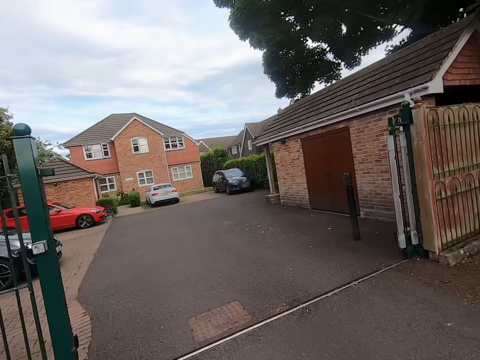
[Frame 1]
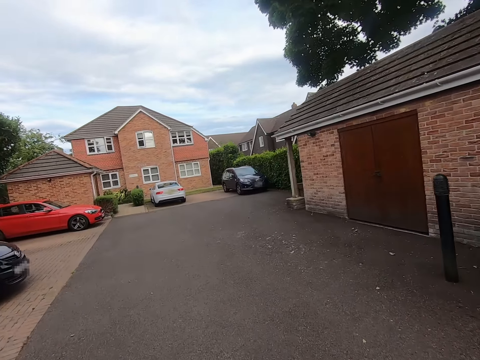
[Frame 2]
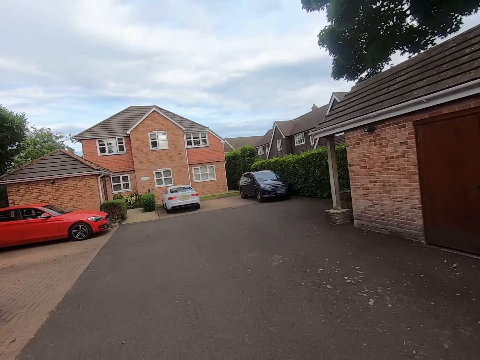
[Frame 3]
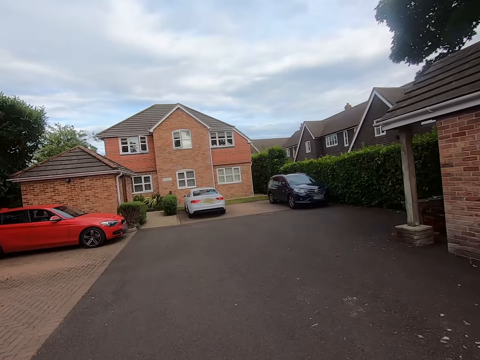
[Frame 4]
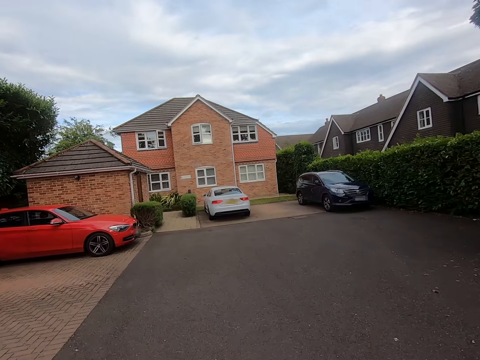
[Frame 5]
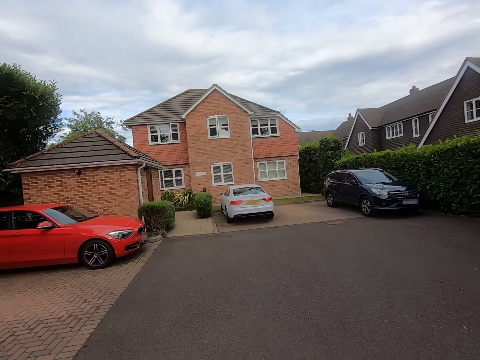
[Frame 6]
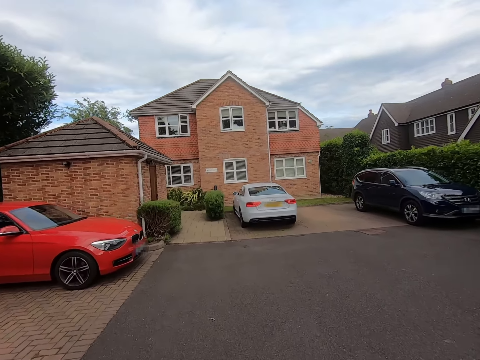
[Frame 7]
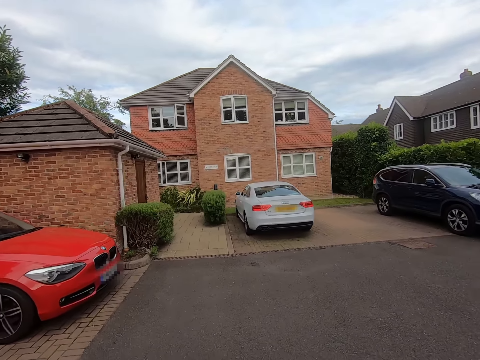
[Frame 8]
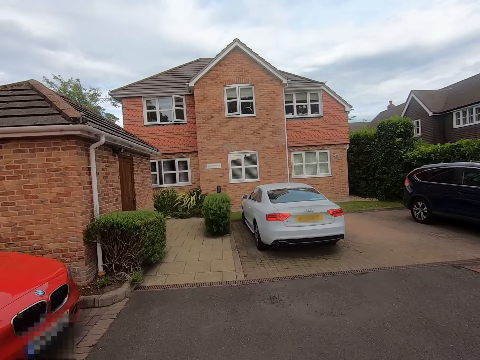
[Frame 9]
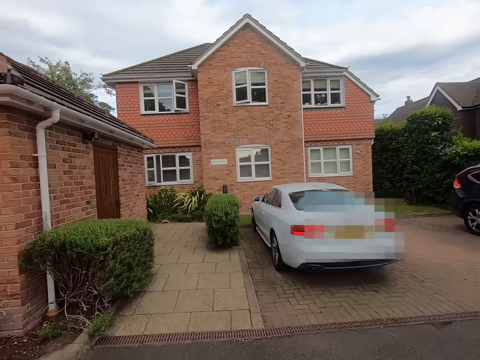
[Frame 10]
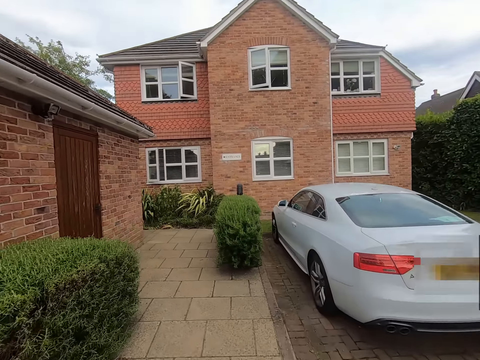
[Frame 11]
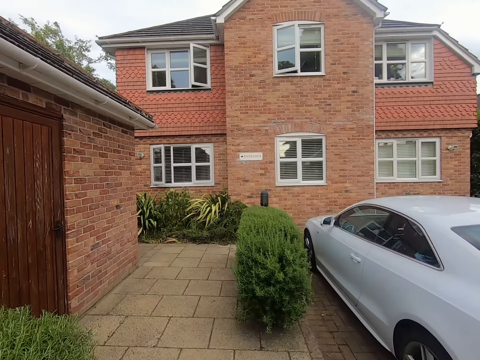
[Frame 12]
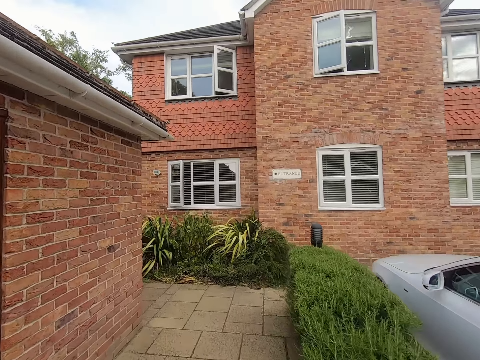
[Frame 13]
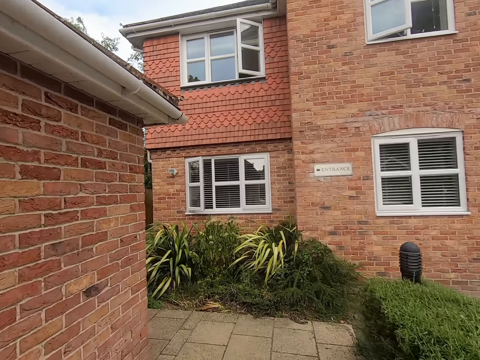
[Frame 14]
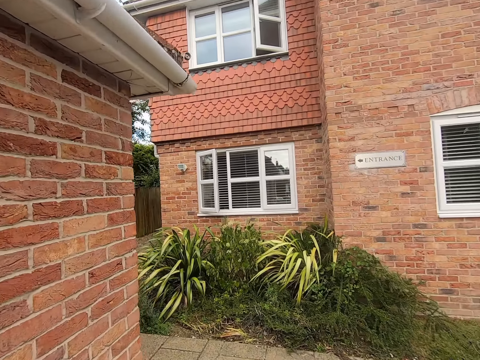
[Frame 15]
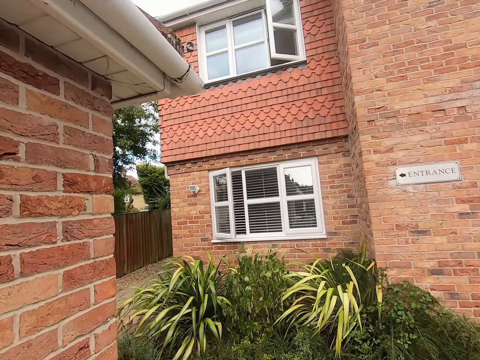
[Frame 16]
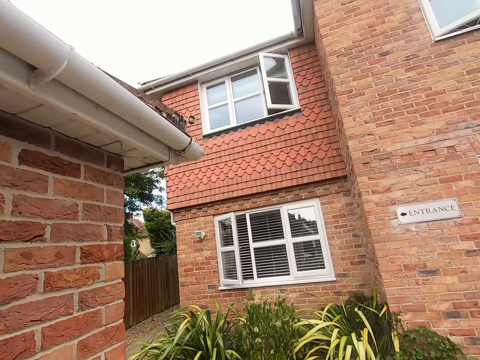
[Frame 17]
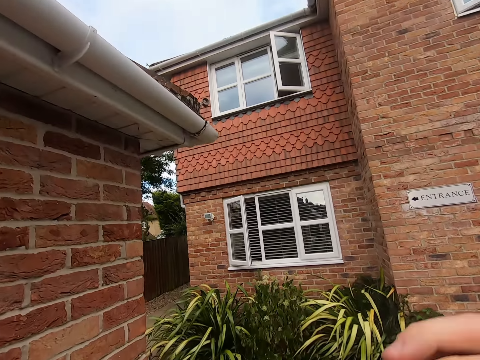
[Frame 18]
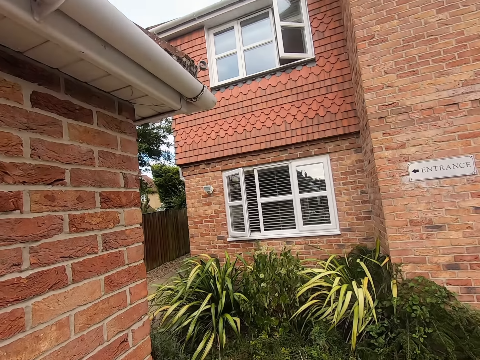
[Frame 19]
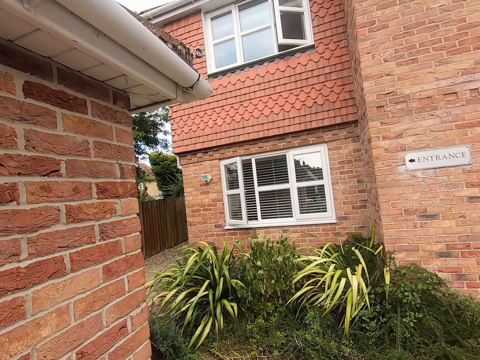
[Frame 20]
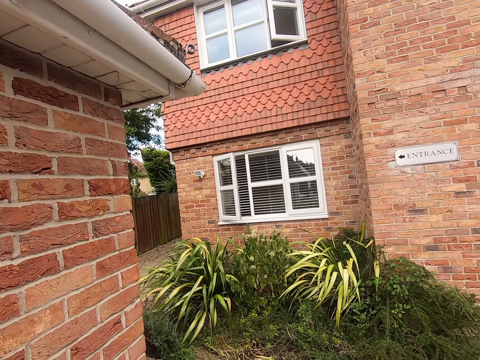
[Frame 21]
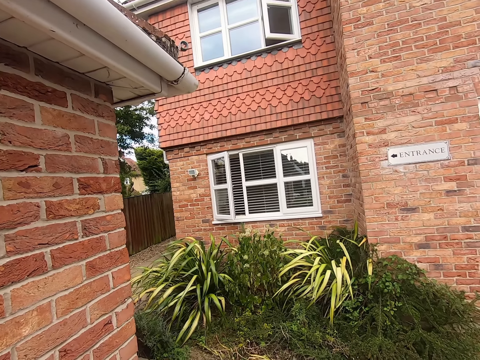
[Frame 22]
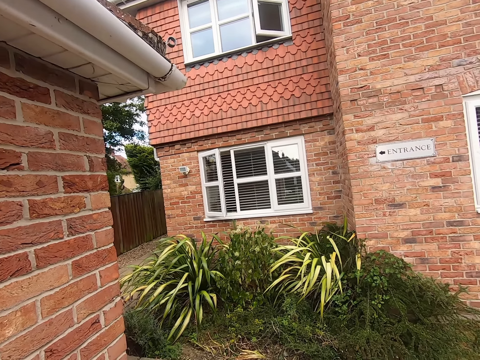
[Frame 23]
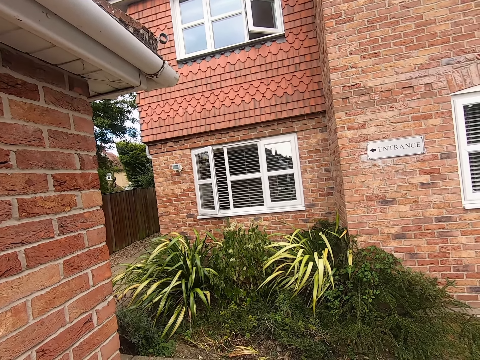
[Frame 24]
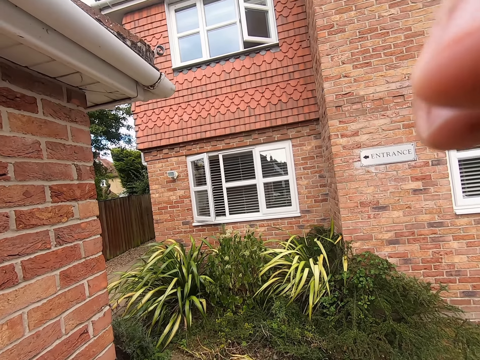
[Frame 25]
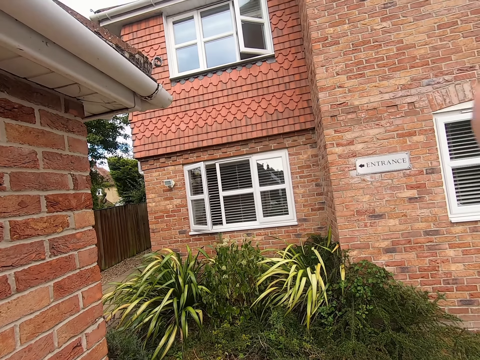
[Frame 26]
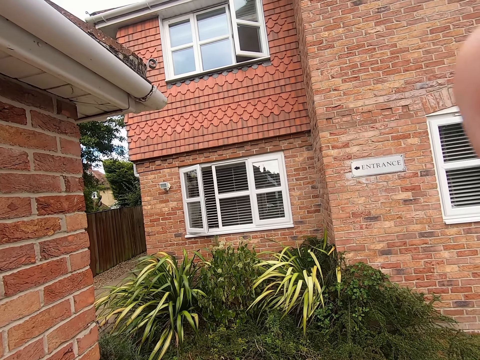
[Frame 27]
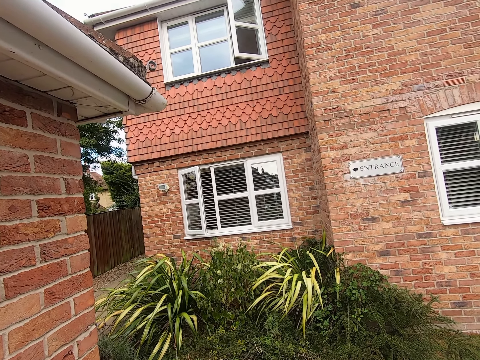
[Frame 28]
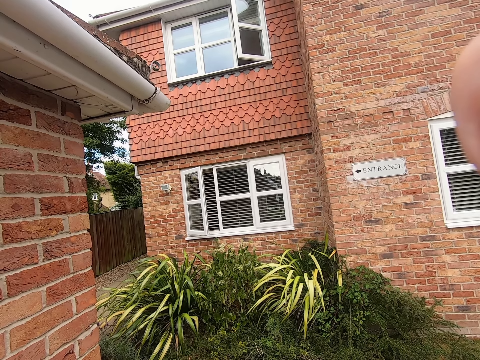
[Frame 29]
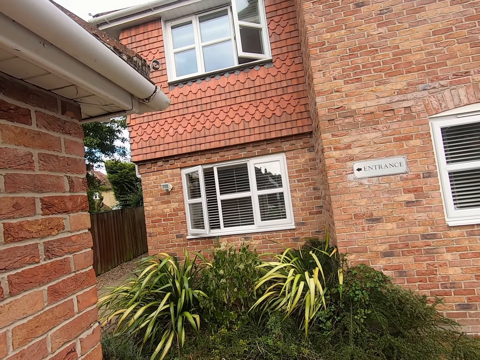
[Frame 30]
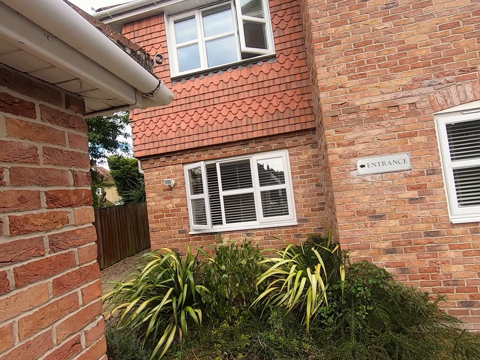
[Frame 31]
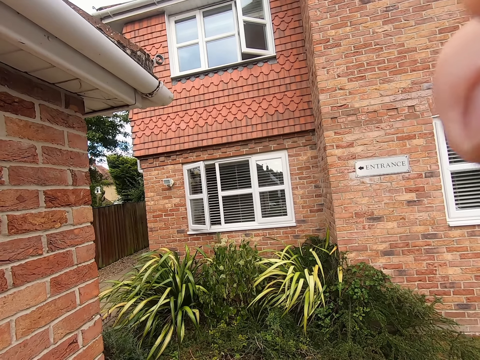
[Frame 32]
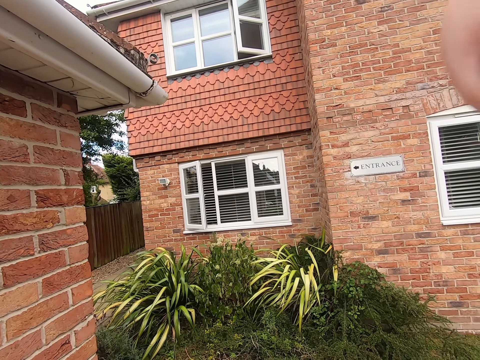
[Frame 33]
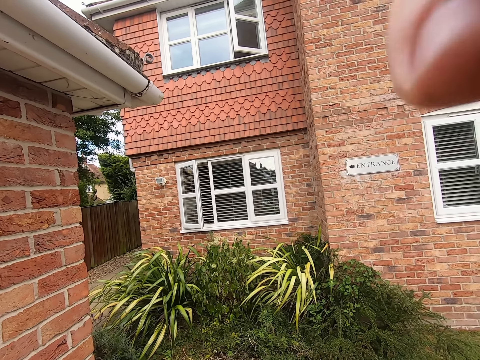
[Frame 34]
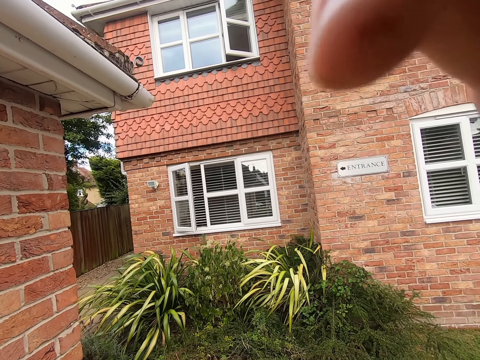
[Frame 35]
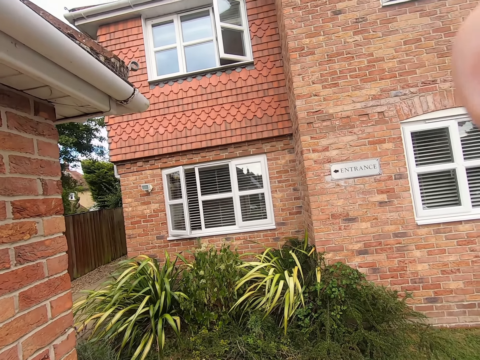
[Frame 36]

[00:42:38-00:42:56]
The camera wearer stops the bicycle at home. They adjust the camera.
